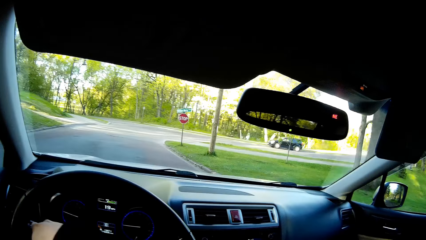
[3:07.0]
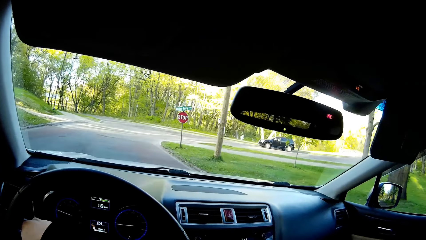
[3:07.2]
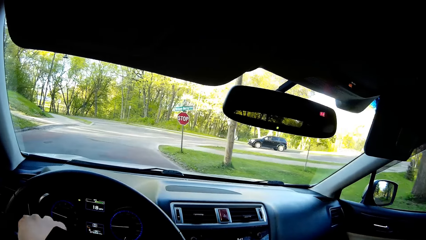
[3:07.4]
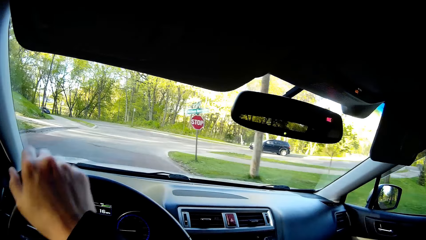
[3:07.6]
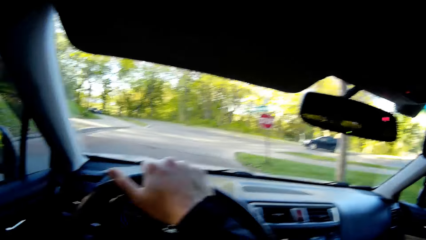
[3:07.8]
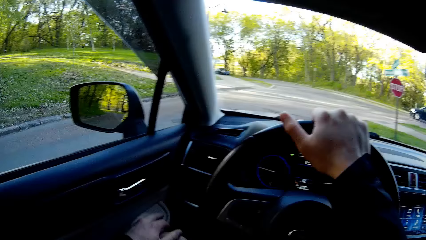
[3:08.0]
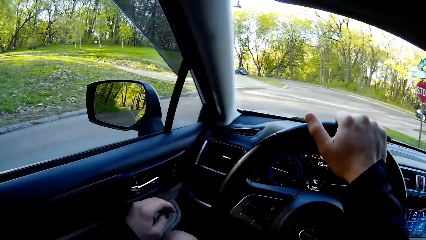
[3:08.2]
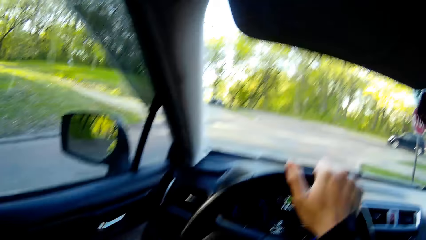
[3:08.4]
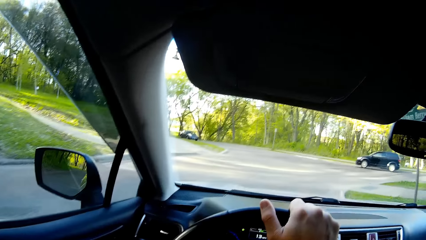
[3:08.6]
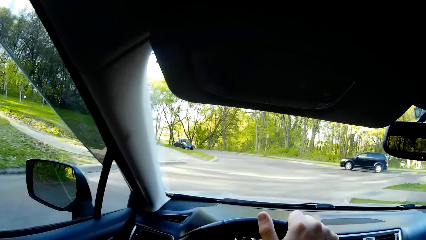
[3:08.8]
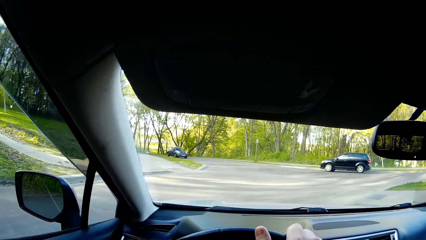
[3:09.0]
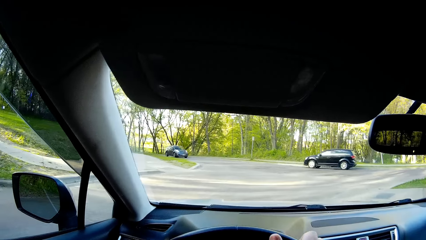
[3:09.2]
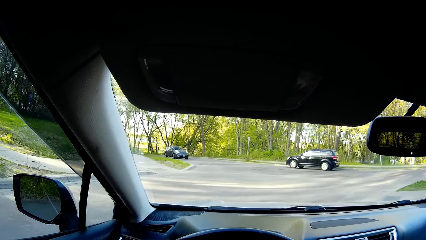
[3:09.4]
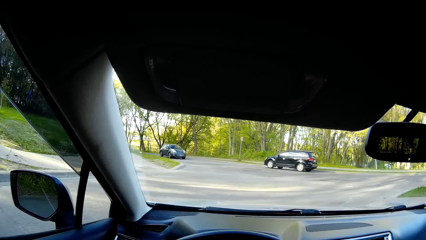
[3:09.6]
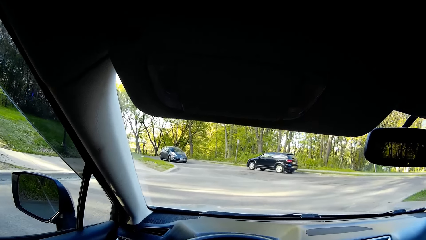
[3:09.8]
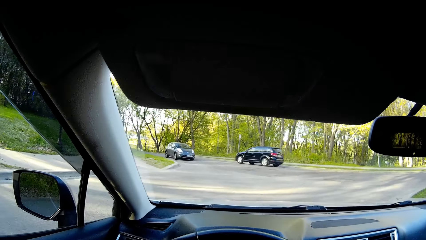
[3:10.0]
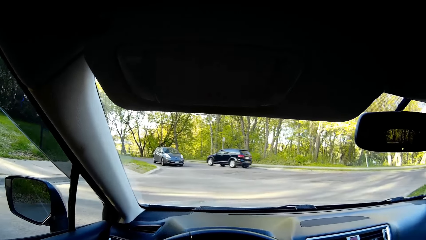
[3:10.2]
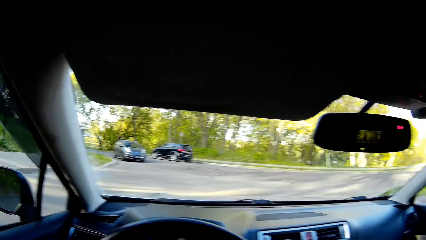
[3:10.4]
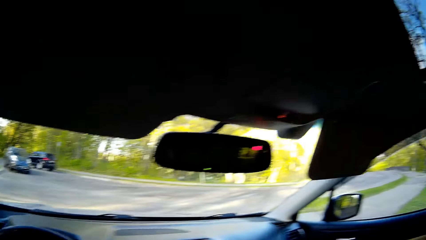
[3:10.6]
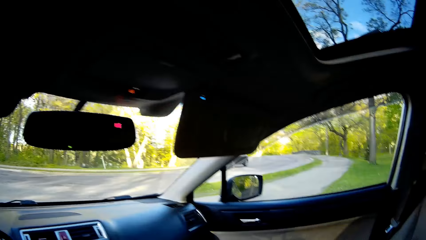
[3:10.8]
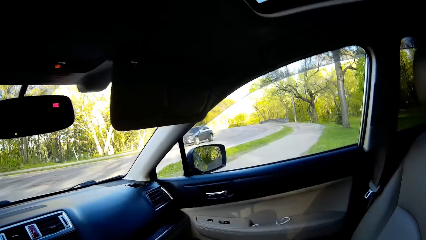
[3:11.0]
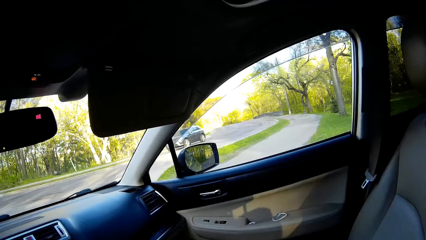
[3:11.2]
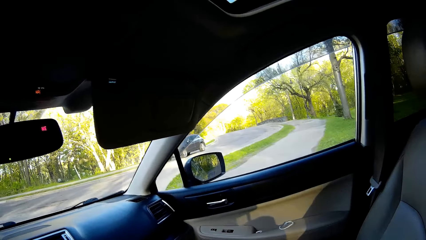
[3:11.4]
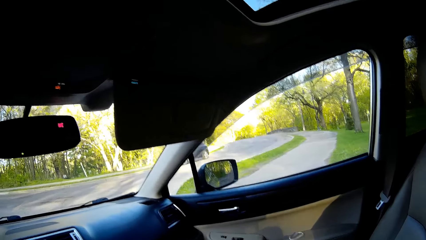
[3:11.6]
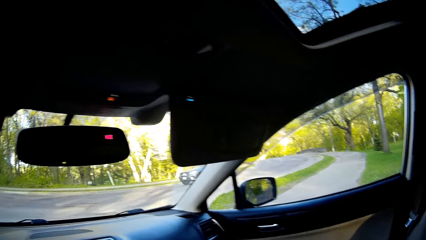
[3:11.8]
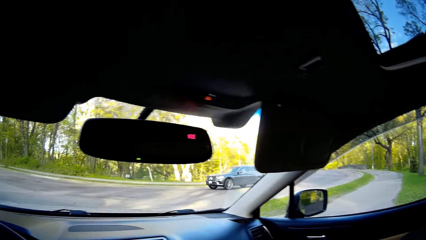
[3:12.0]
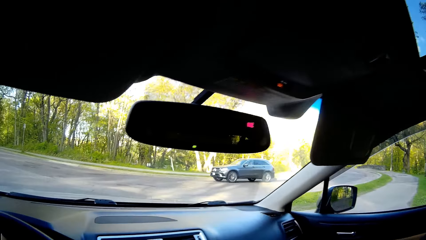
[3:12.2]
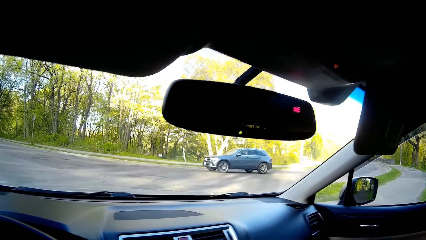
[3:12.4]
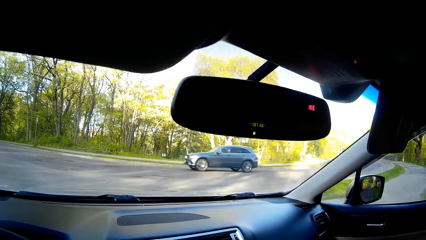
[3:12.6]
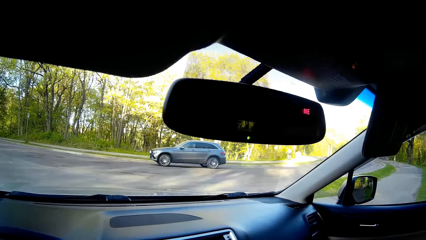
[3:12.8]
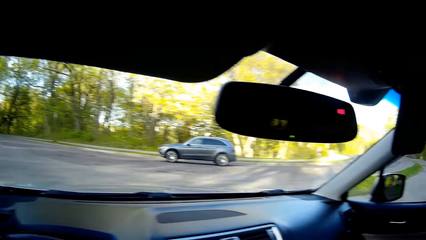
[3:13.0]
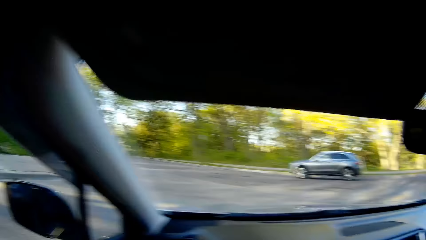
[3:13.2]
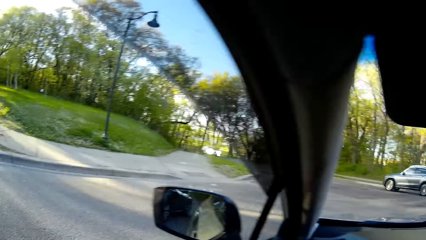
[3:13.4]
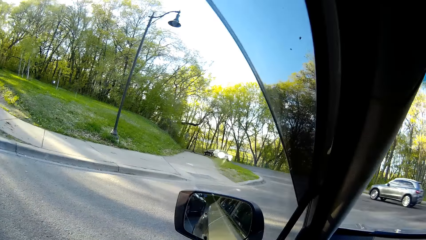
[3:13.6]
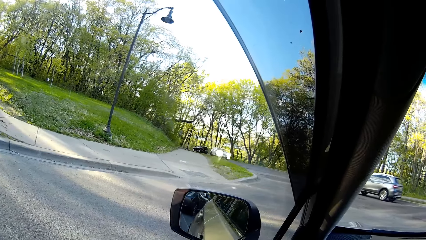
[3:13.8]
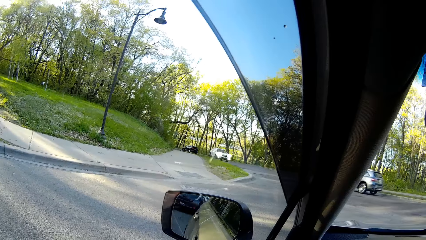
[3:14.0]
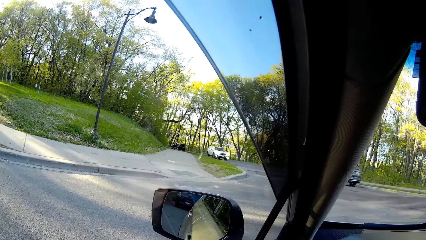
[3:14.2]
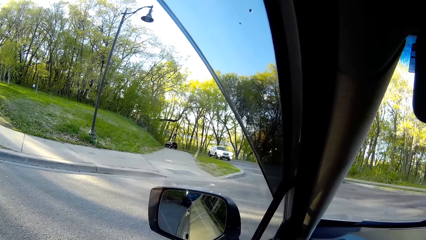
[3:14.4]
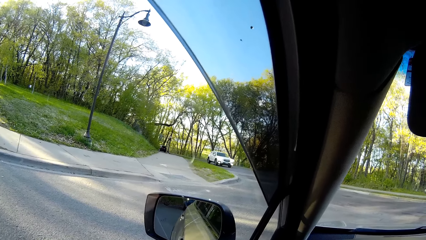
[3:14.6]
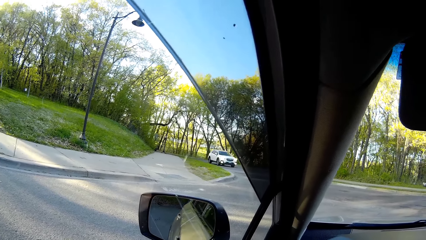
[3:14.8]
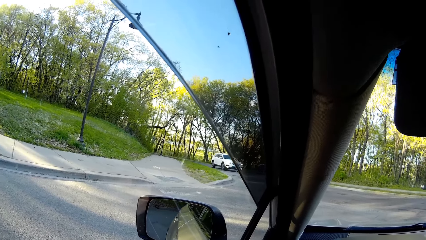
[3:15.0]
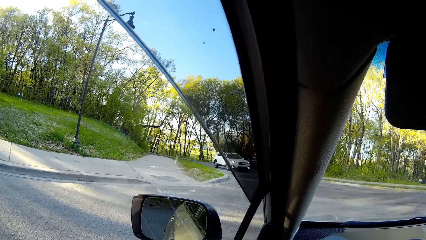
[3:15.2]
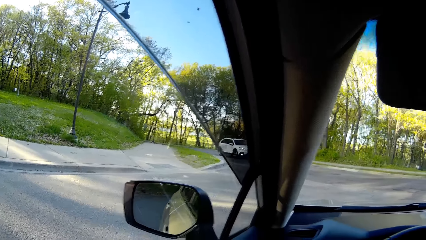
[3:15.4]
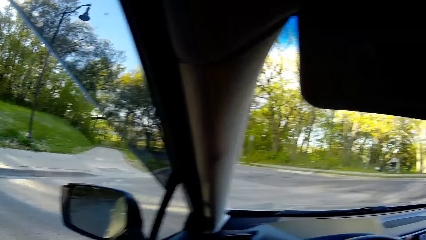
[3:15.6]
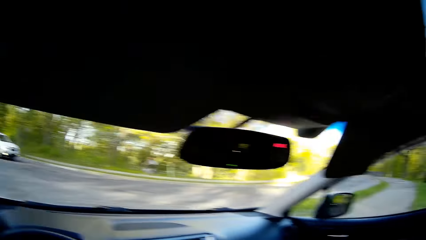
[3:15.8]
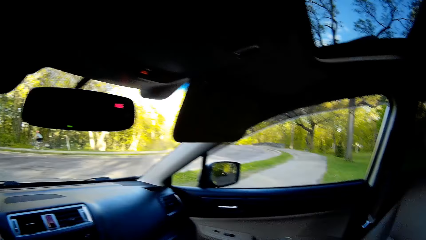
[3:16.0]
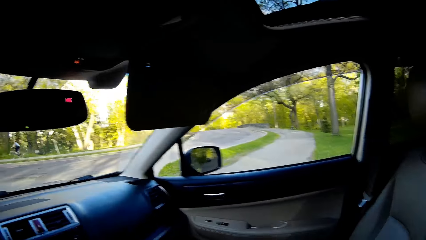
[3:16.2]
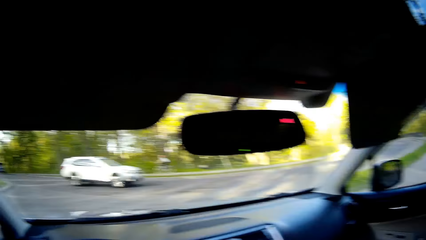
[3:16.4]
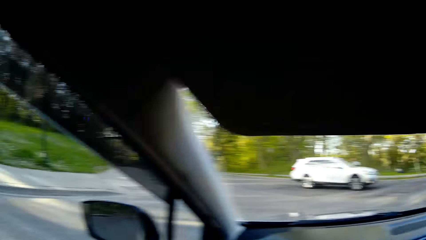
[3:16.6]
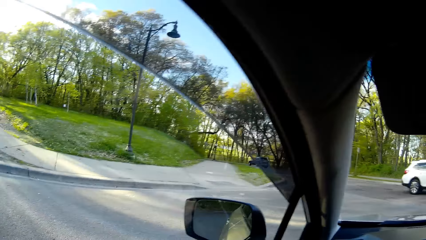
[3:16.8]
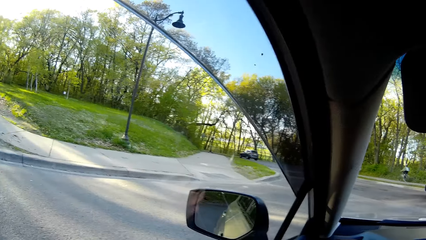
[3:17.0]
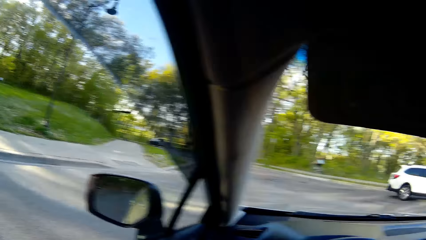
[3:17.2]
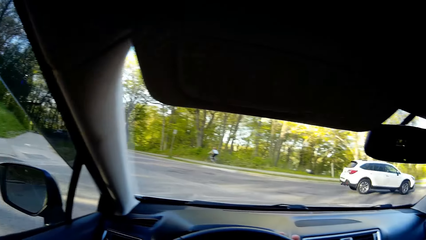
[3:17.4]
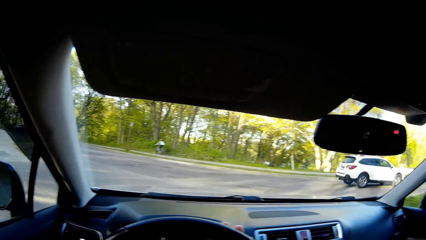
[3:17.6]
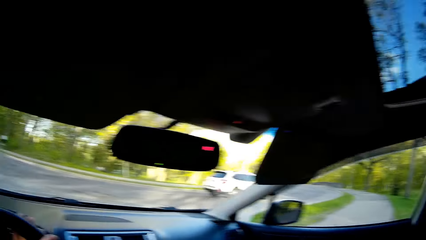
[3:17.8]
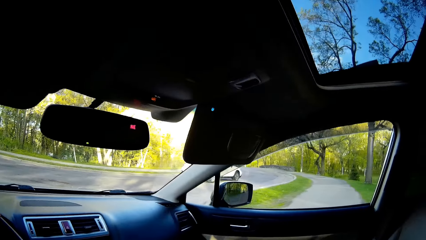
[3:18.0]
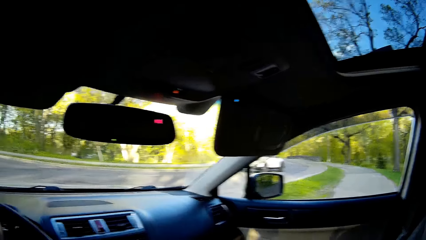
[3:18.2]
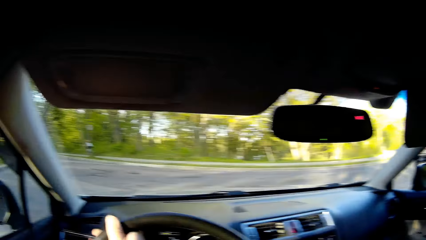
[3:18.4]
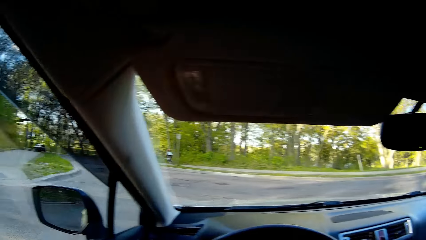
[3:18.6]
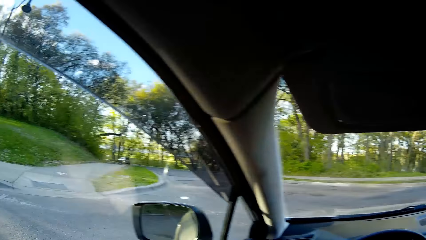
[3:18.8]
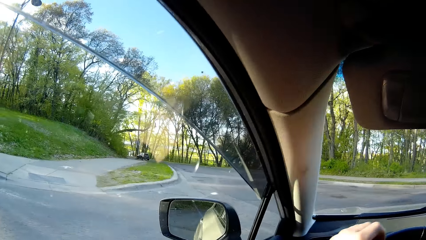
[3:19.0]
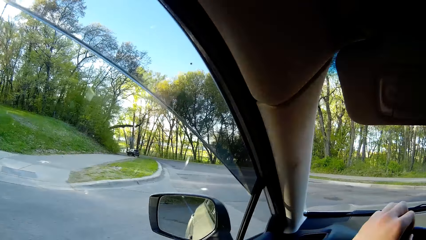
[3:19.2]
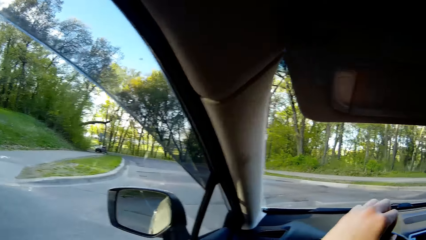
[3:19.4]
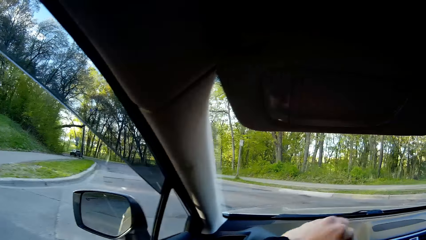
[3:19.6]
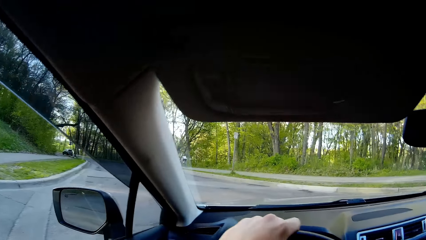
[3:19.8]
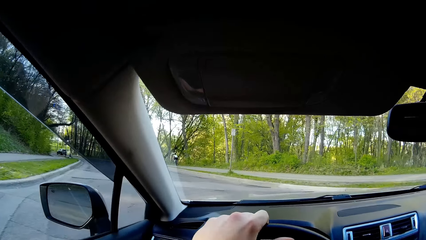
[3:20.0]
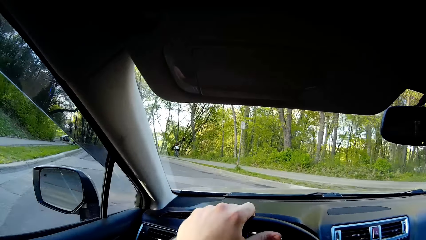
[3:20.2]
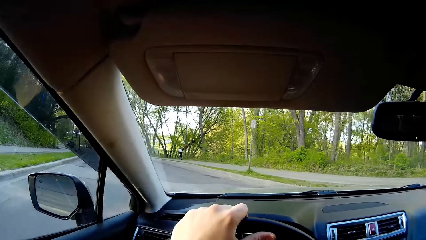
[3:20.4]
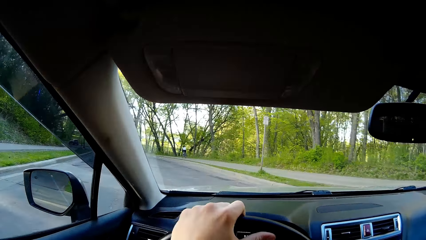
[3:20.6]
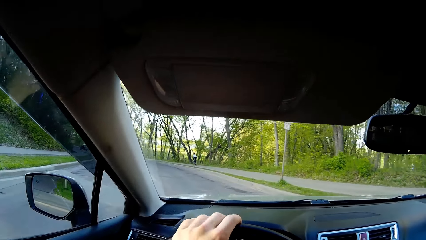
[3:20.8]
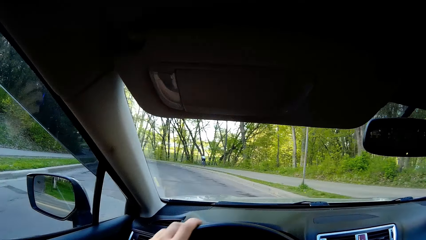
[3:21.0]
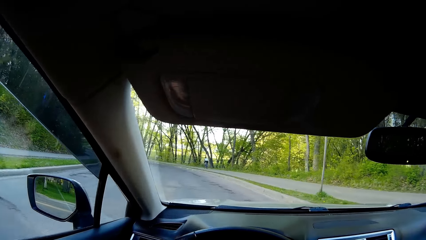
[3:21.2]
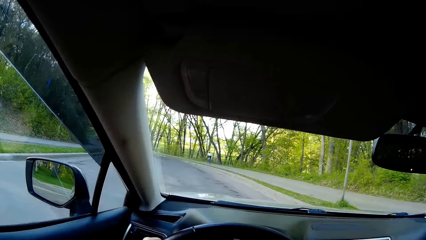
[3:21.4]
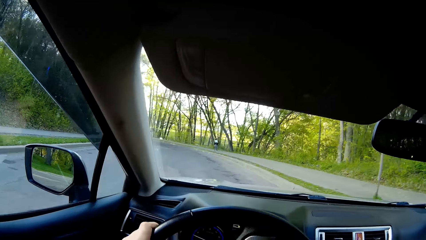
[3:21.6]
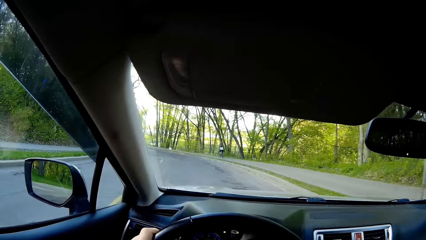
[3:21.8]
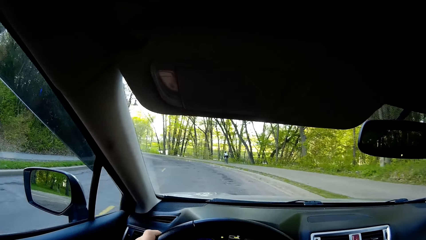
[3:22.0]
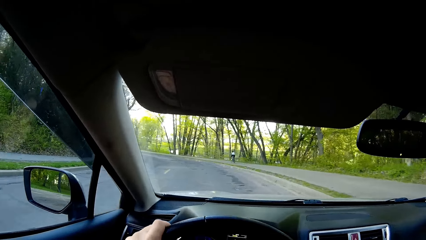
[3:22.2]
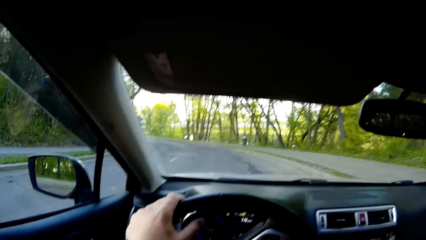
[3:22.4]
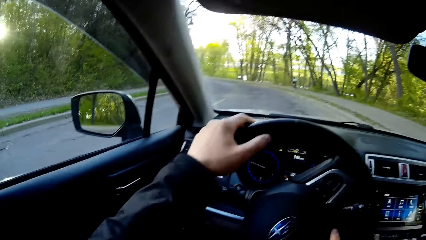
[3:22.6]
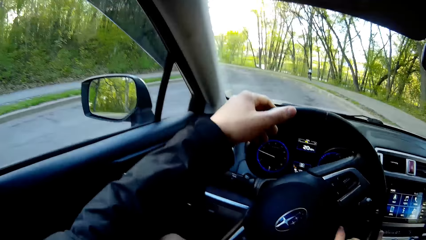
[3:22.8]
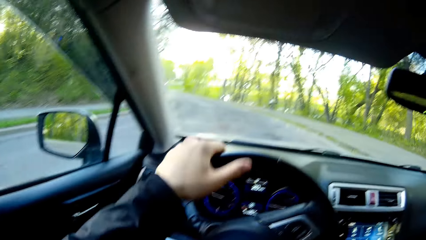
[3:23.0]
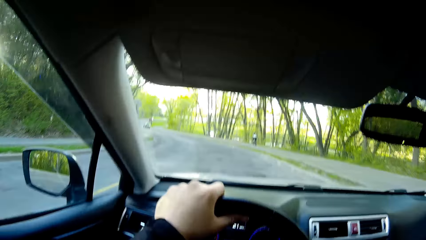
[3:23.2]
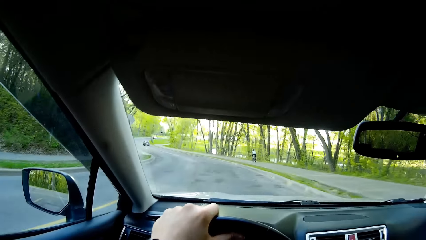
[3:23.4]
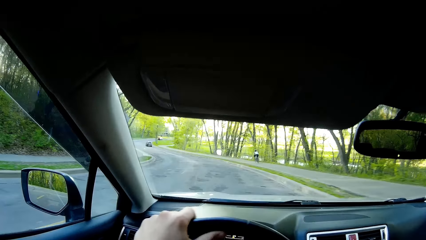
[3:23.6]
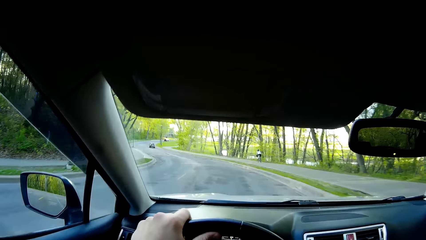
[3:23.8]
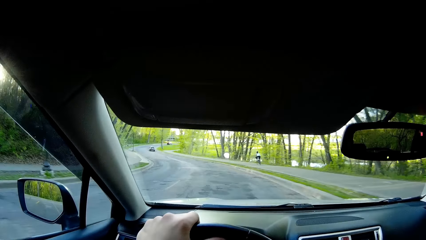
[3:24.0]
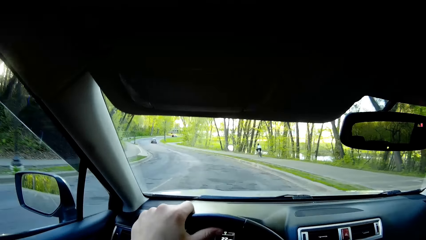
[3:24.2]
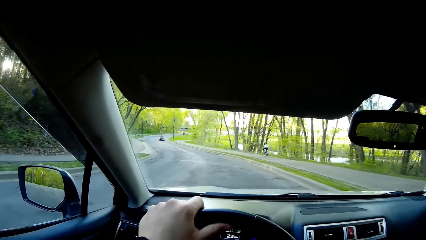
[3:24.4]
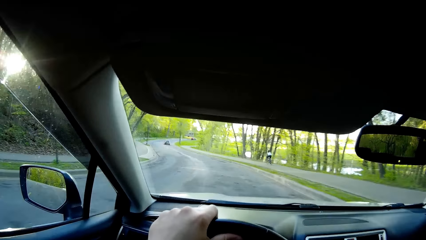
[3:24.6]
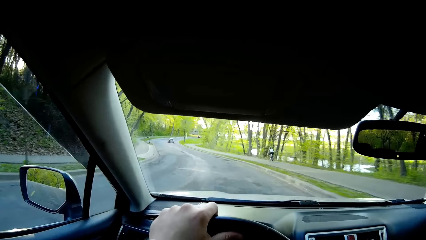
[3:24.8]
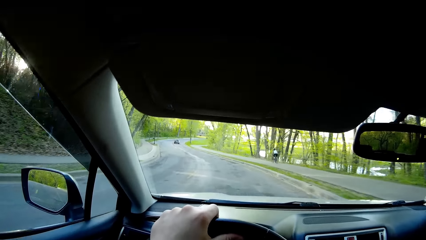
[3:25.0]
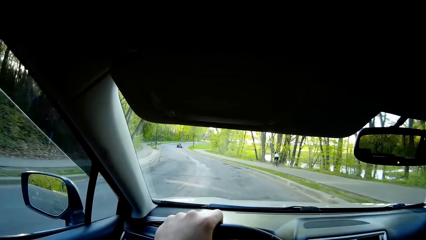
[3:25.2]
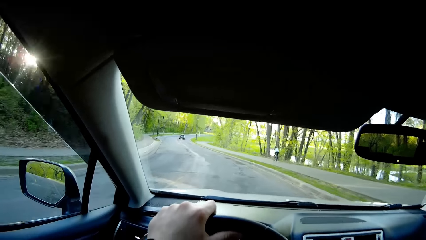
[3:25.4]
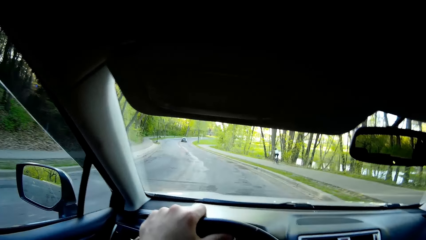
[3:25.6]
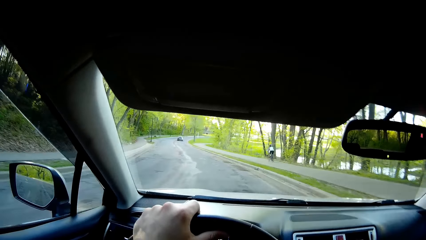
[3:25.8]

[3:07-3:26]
The camera wearer stops the car at a junction. They make a left turn. They touch the steering wheel.
